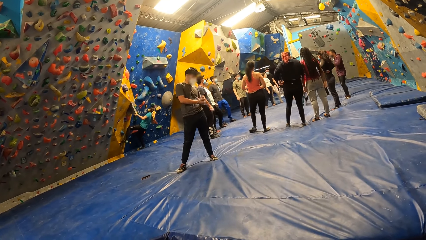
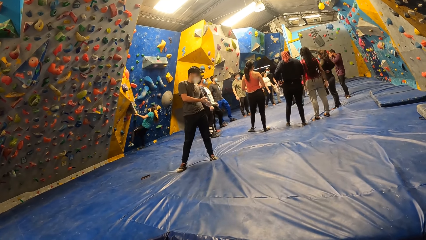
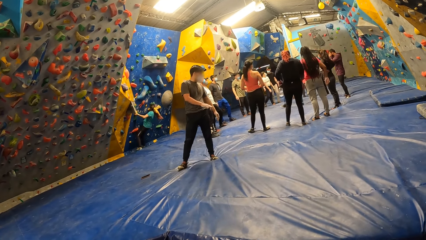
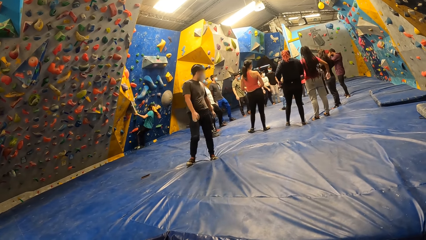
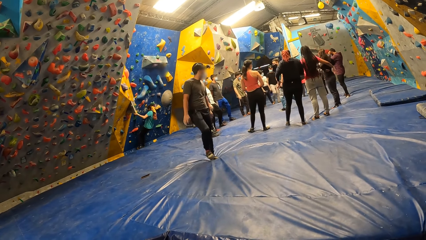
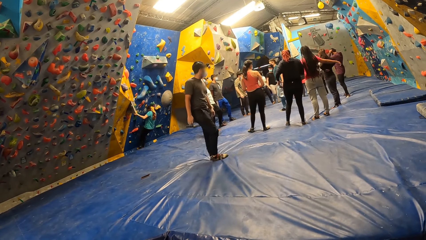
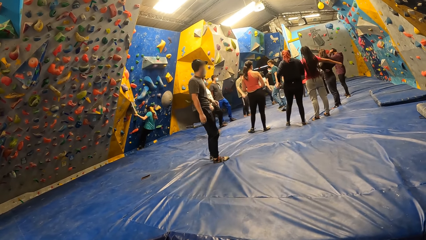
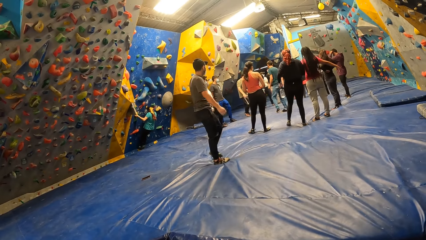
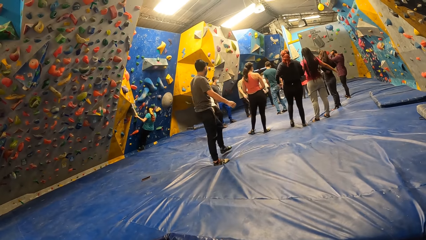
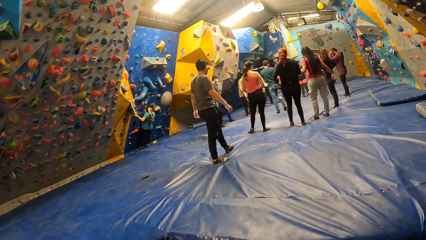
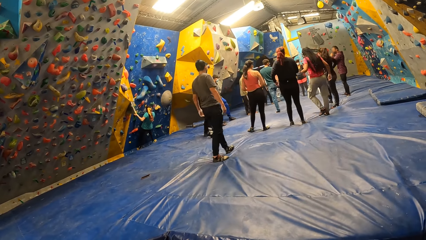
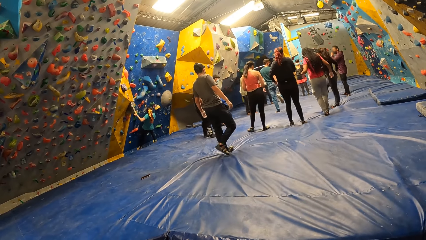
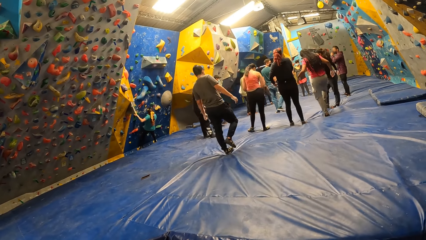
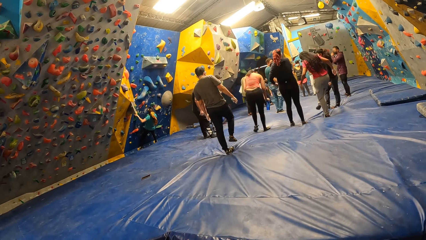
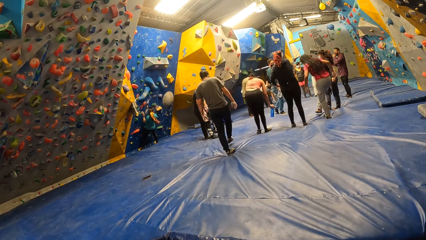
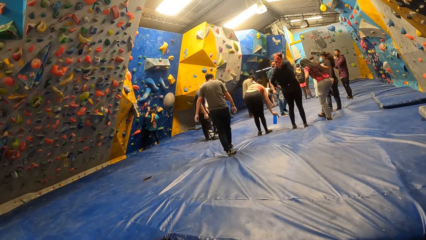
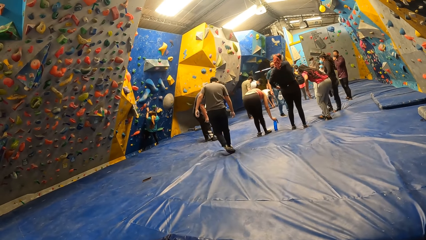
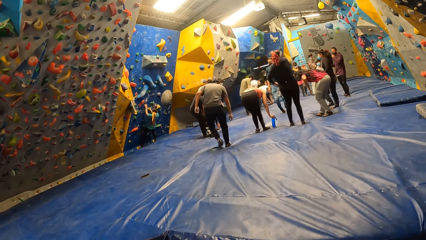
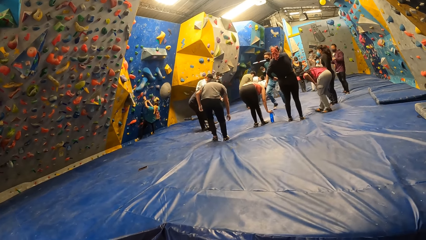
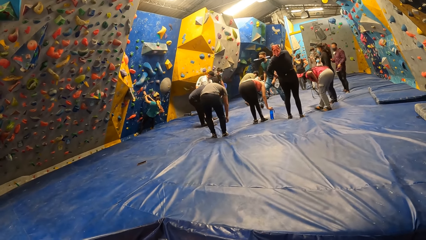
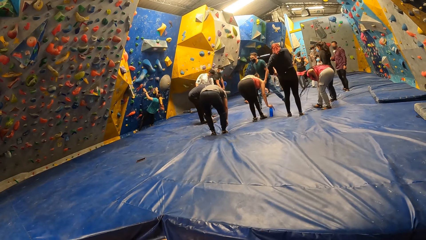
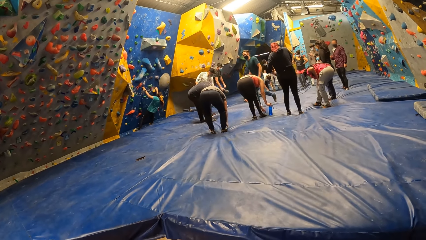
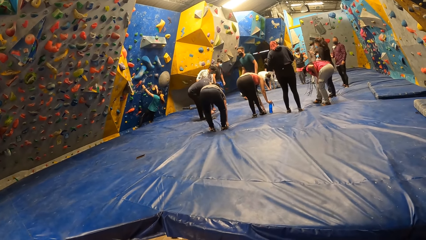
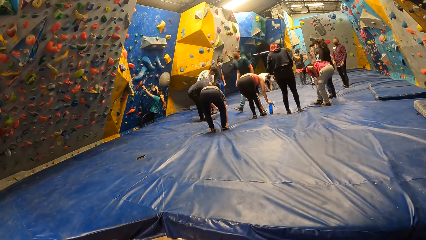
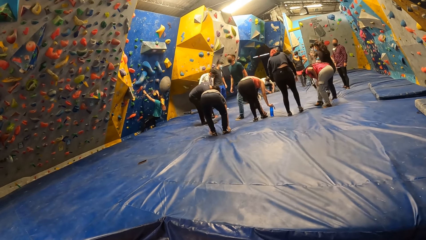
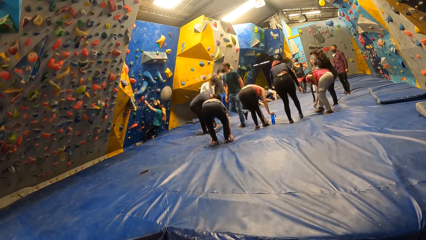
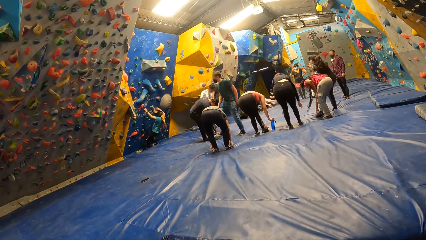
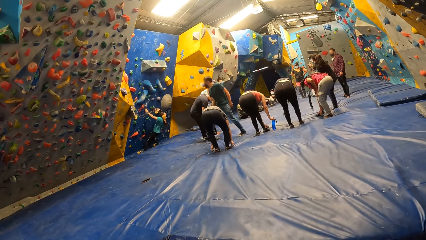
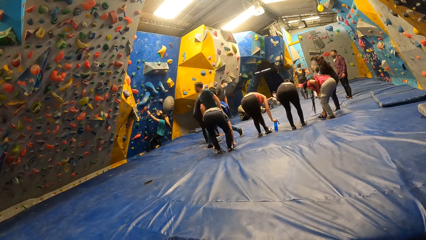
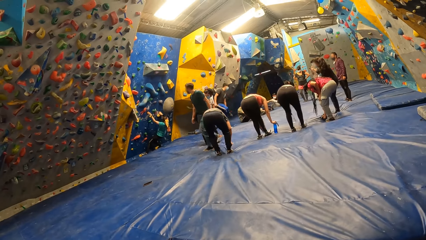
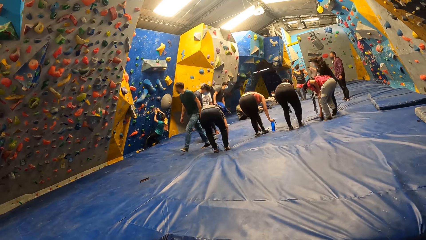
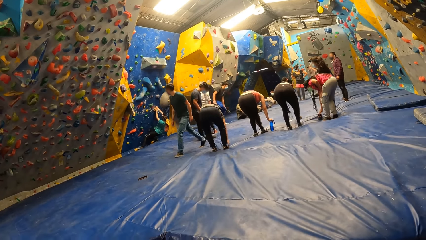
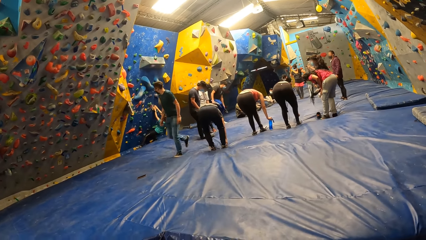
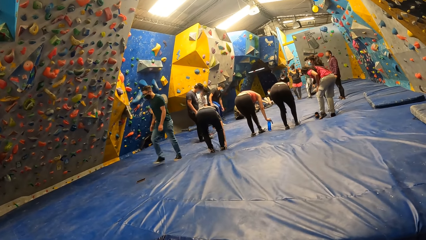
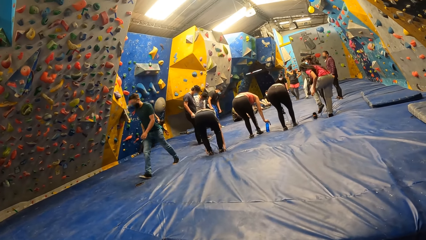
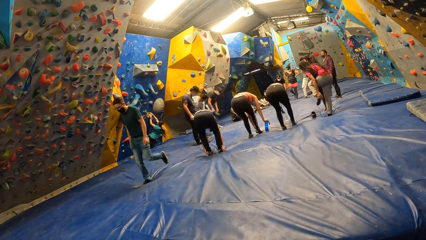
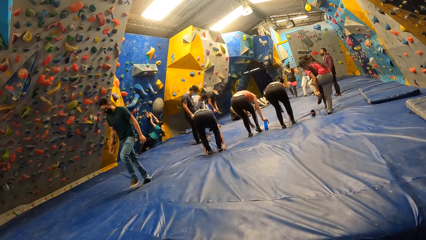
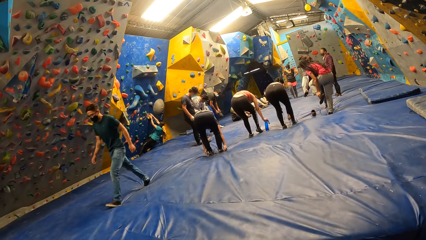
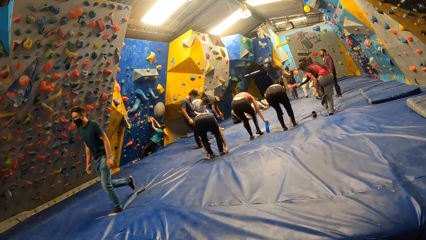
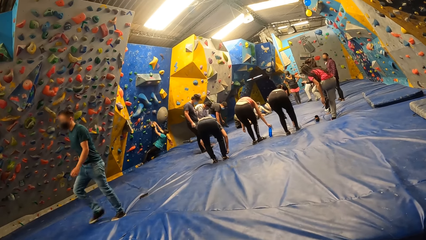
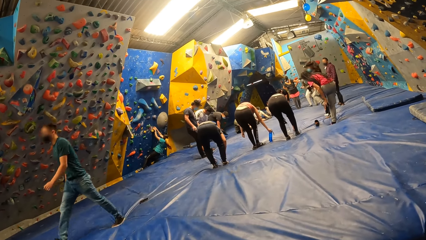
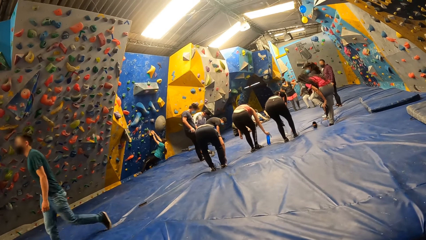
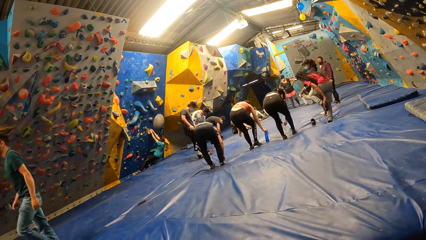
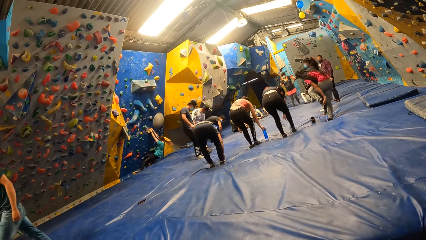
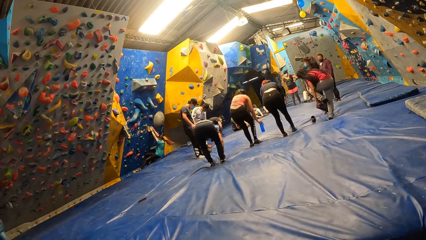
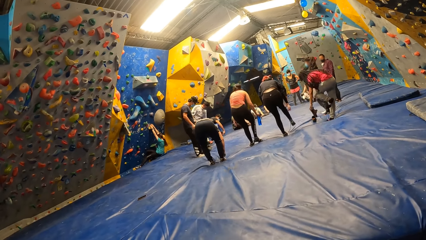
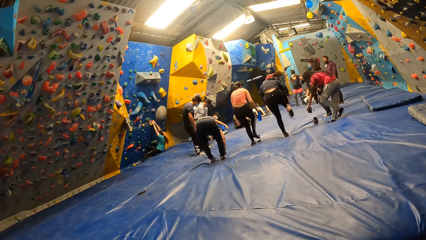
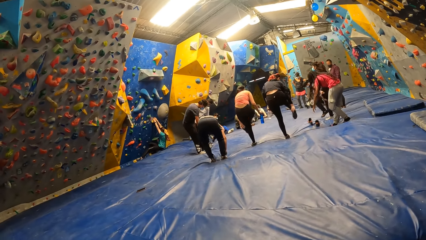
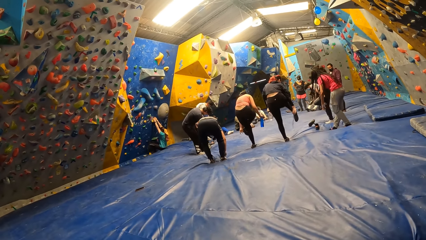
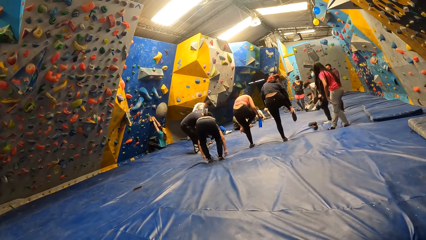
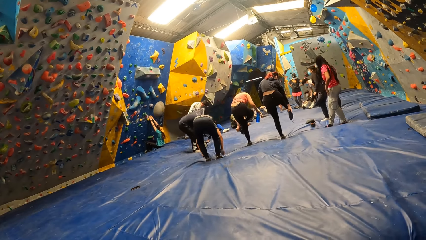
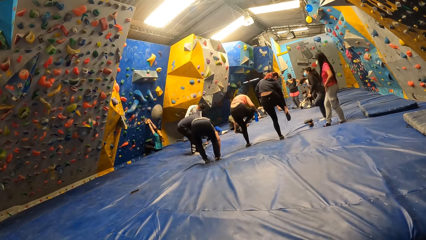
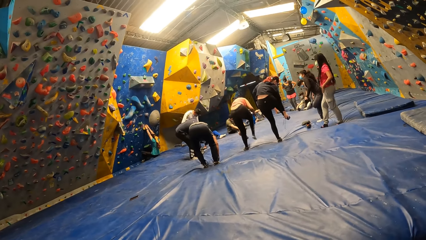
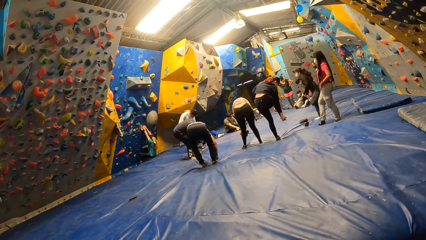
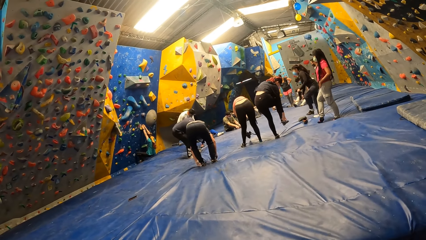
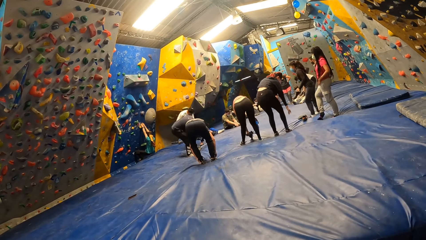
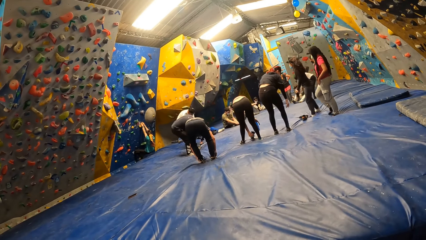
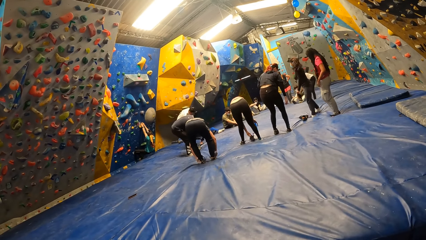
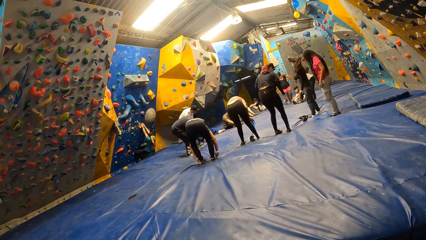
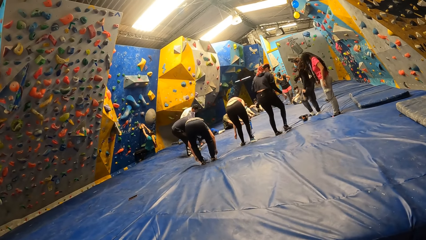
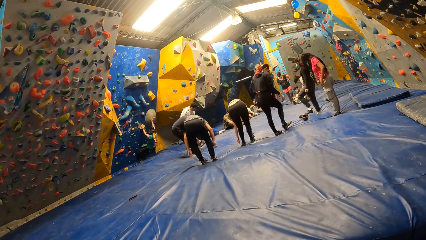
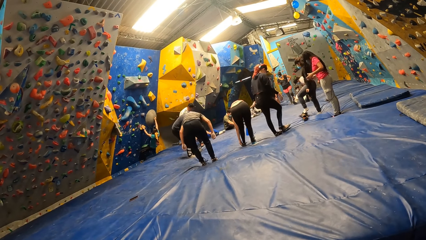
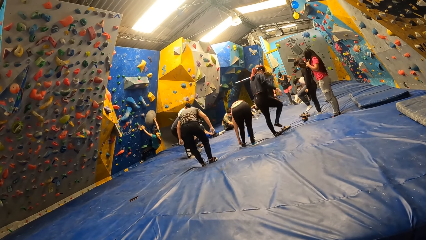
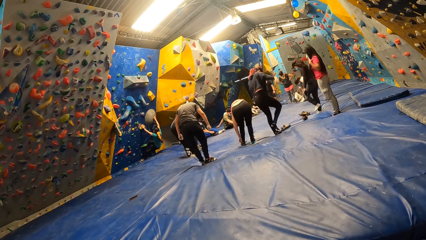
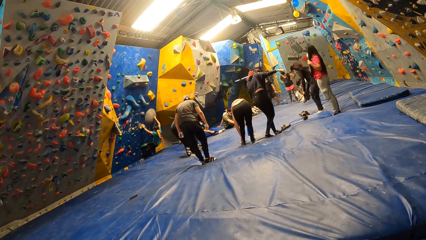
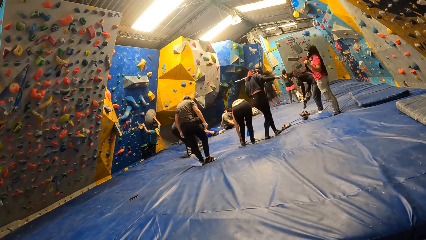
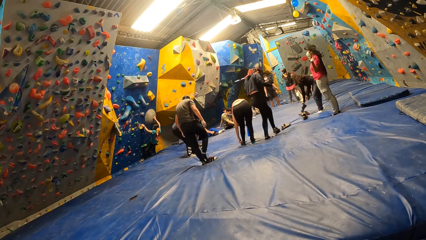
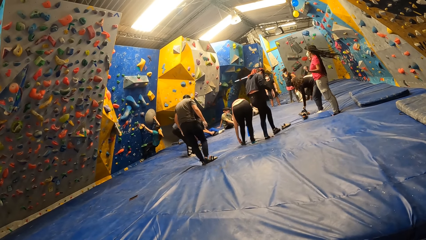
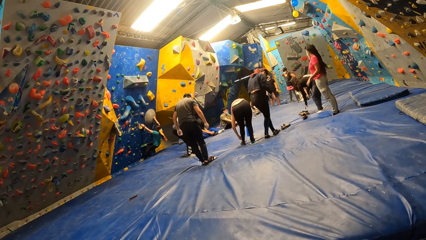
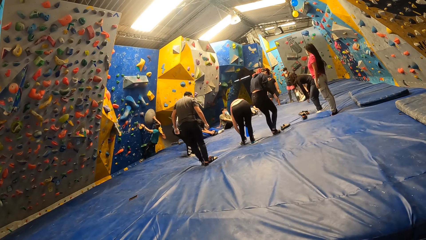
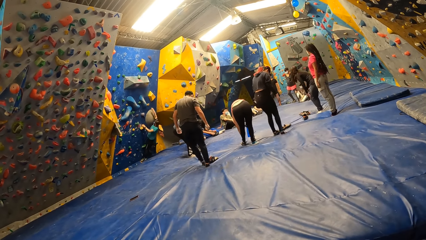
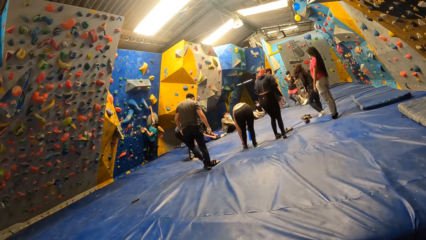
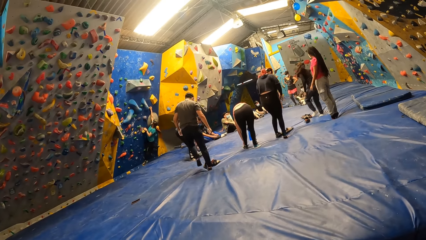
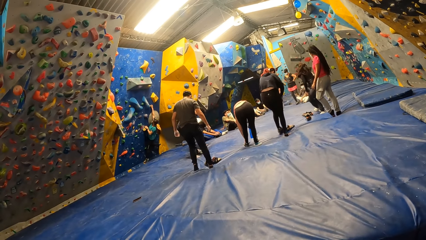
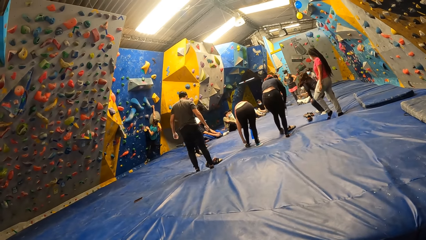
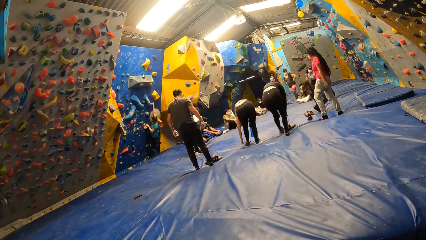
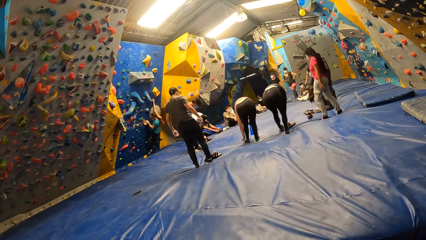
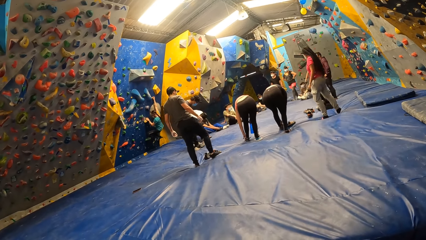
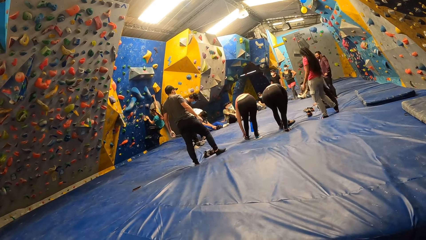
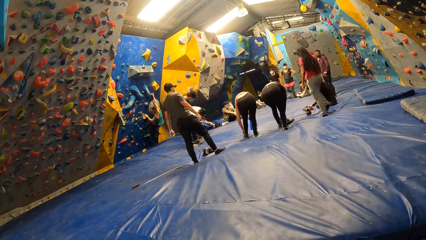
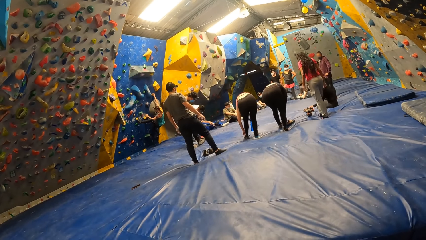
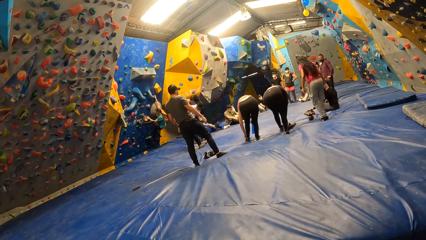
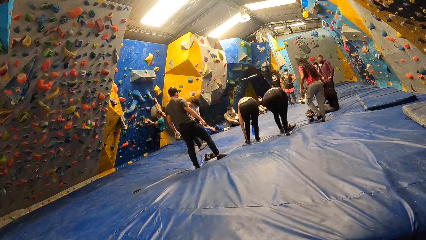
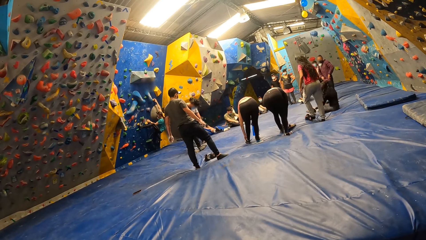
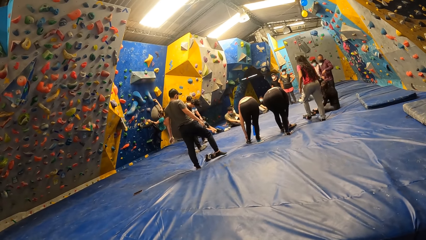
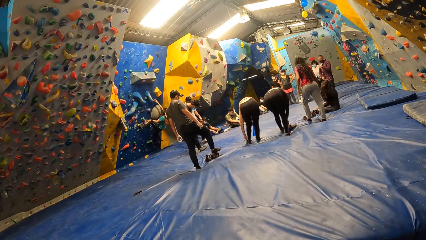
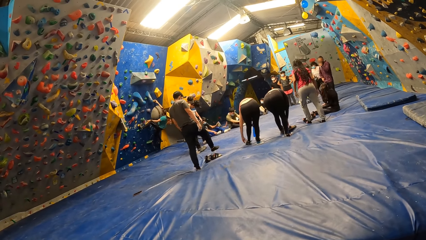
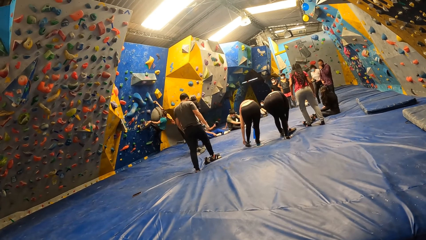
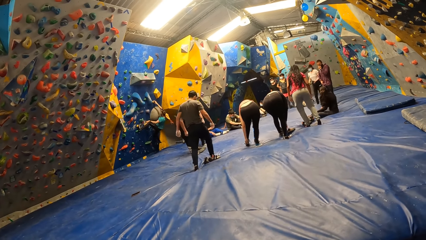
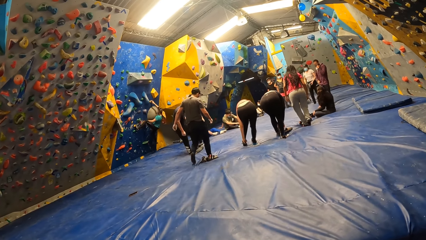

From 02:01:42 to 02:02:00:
The camera wearer looks around a room. A man walks around a room. The group of people take off their footwear.
